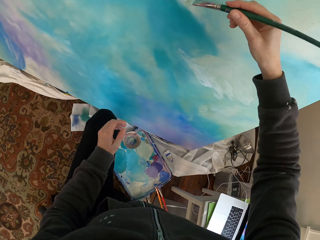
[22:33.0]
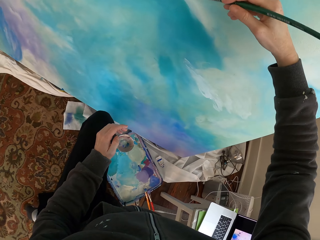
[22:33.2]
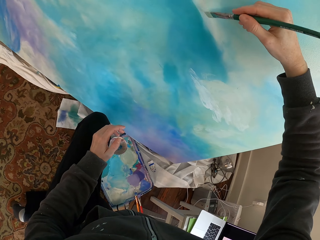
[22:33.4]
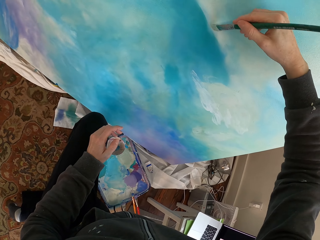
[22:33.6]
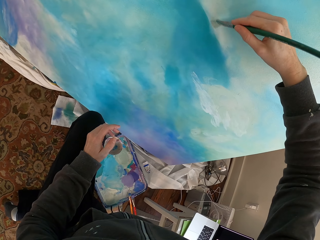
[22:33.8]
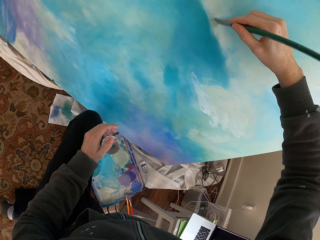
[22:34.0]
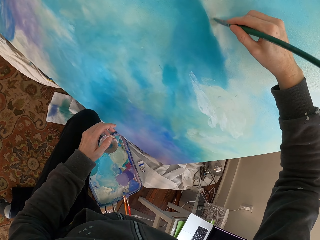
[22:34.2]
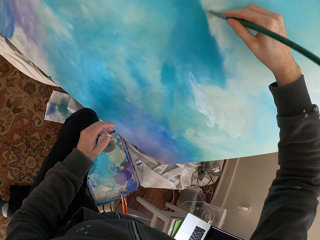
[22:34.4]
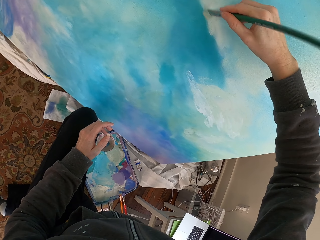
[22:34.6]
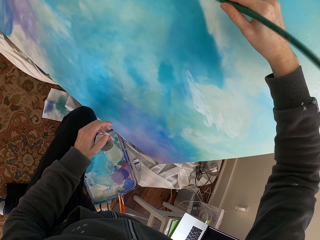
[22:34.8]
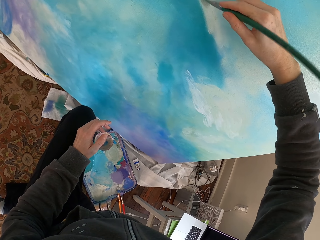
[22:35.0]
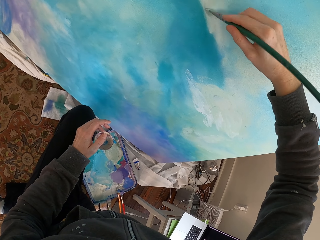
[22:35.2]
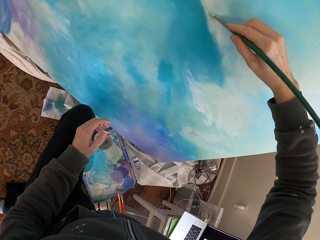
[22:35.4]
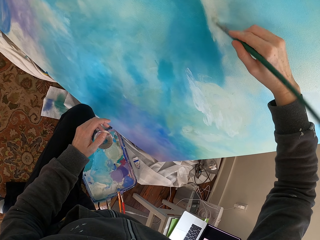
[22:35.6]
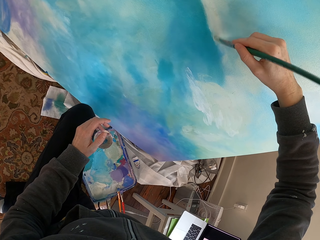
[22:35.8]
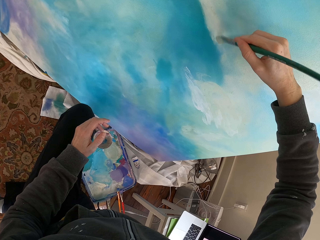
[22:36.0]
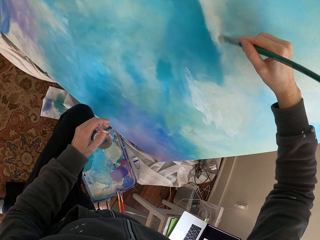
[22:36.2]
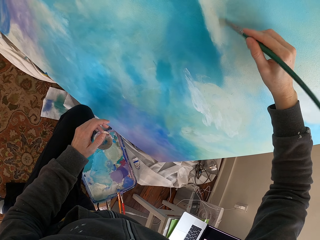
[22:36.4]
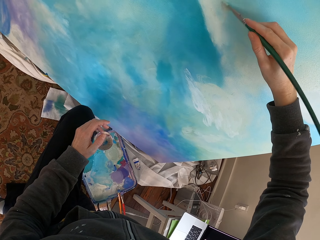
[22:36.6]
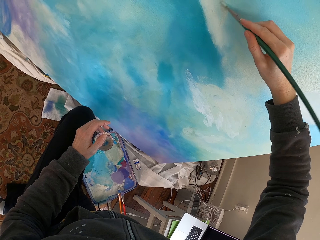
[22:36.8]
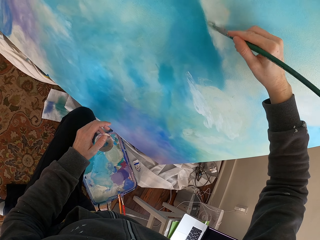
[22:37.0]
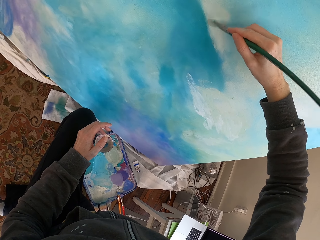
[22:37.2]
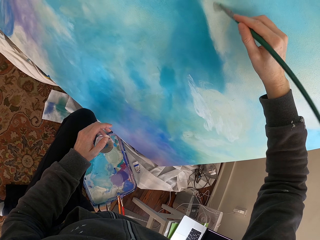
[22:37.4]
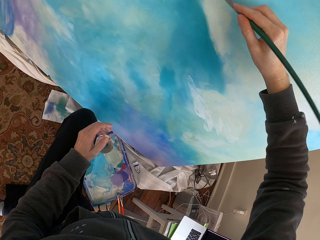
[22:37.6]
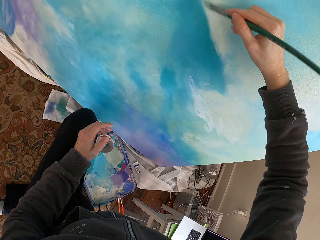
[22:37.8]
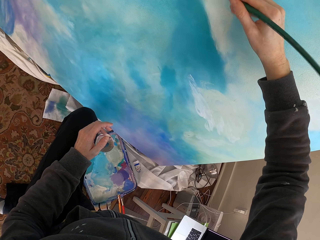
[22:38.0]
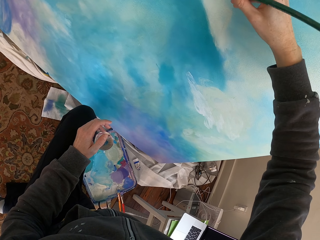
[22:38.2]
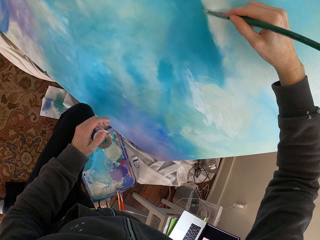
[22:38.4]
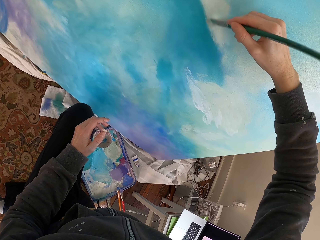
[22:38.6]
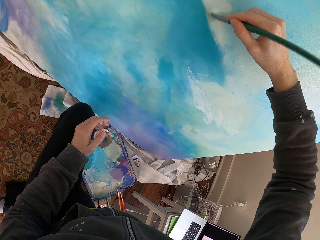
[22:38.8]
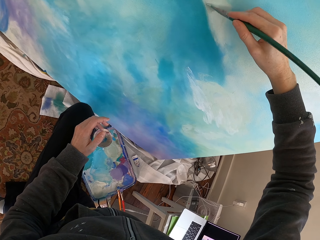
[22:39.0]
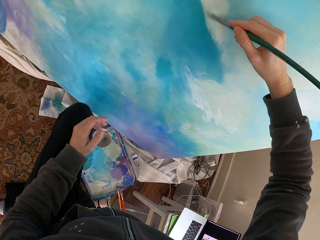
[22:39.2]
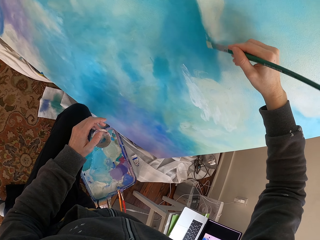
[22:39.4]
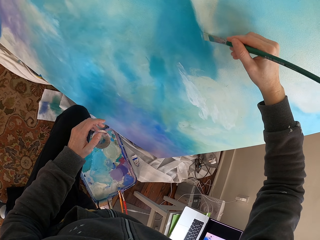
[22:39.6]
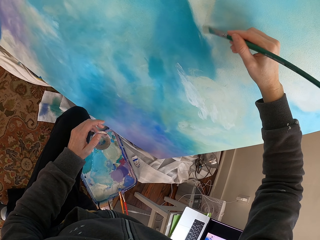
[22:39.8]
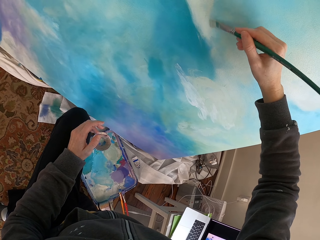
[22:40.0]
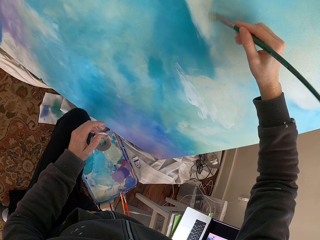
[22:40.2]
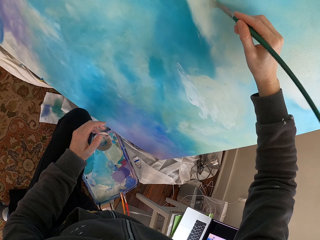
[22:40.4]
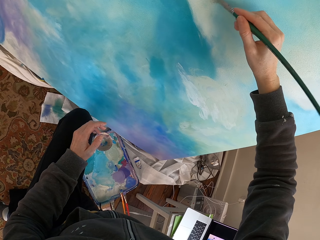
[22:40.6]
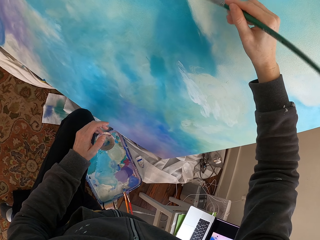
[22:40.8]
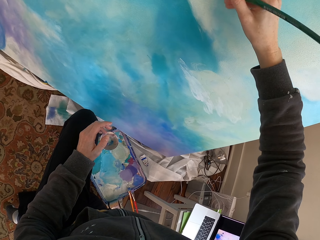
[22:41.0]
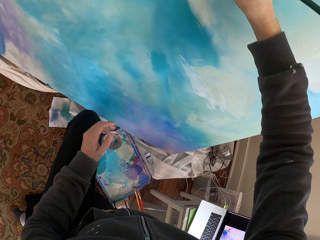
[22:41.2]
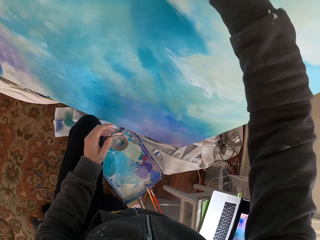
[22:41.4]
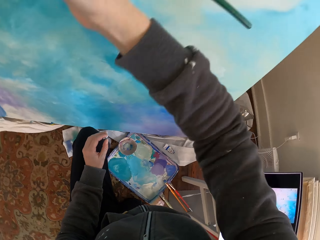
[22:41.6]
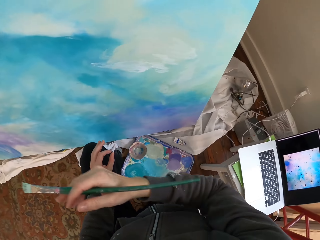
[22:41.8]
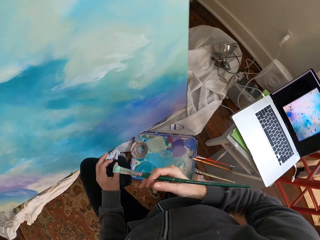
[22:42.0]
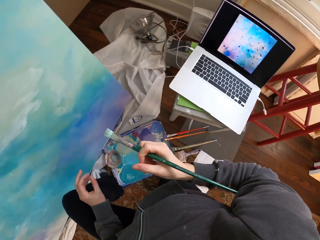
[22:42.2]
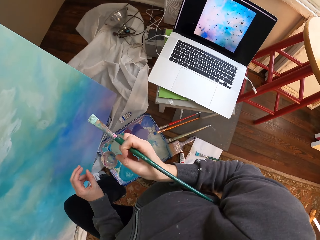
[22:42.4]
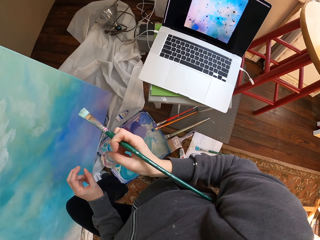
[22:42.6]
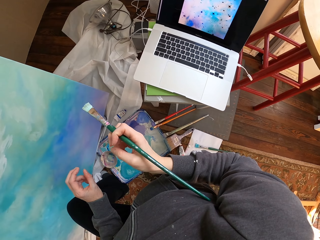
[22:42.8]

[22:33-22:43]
The camera wearer paints the wall with the brush.

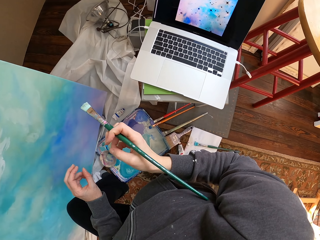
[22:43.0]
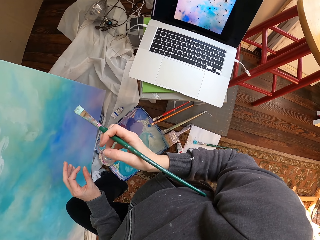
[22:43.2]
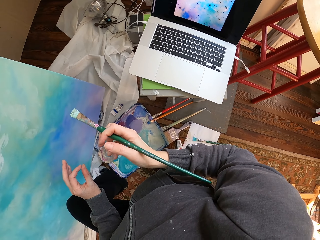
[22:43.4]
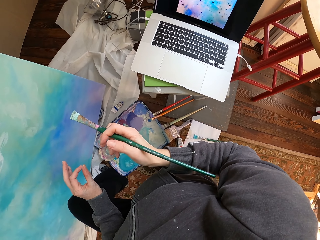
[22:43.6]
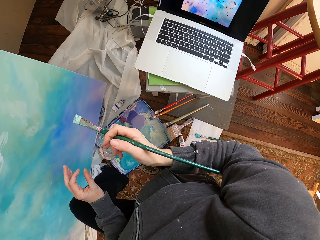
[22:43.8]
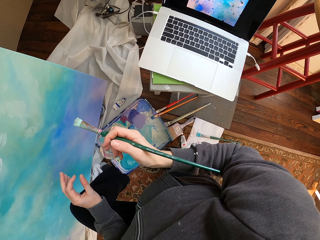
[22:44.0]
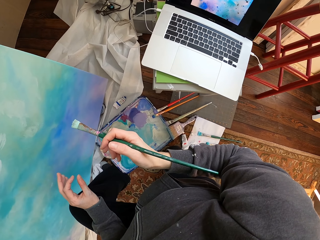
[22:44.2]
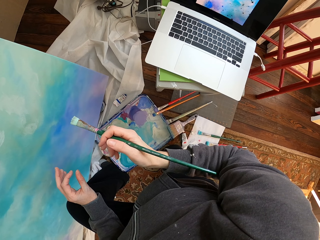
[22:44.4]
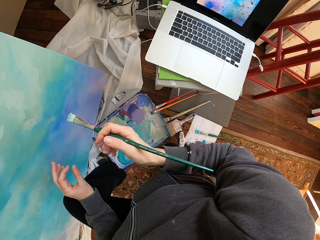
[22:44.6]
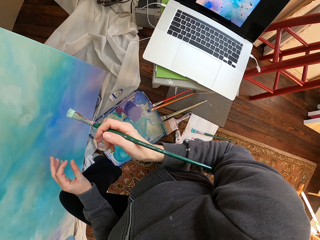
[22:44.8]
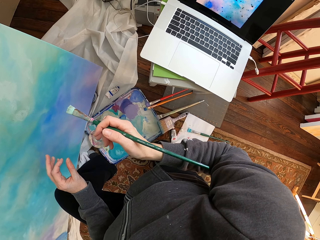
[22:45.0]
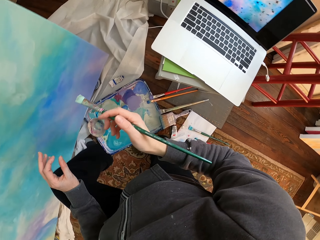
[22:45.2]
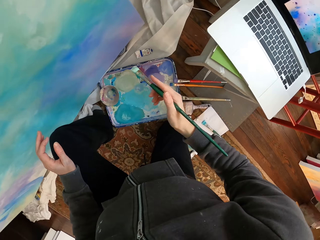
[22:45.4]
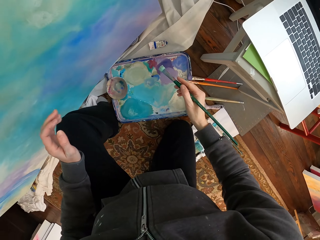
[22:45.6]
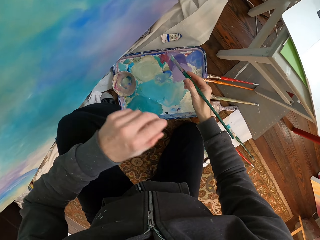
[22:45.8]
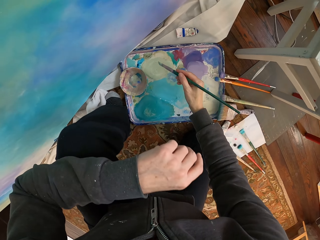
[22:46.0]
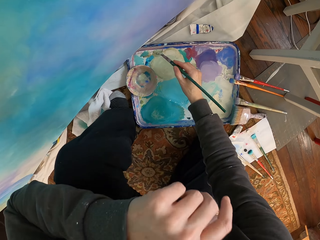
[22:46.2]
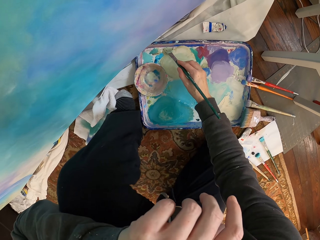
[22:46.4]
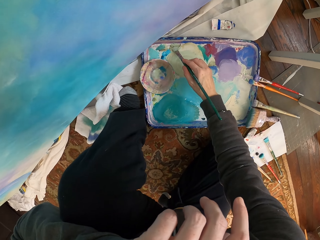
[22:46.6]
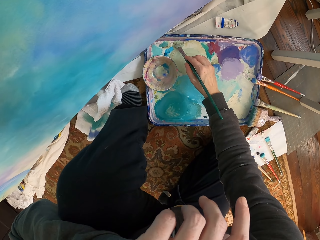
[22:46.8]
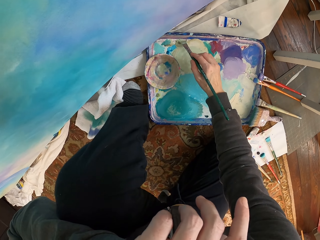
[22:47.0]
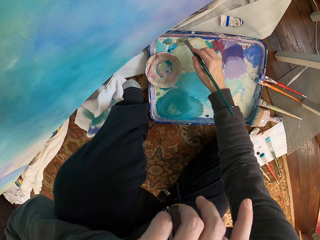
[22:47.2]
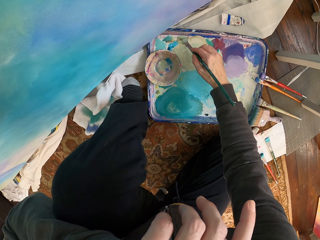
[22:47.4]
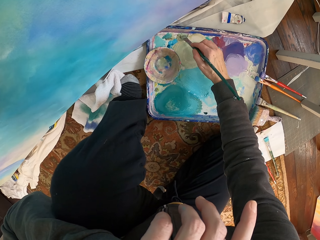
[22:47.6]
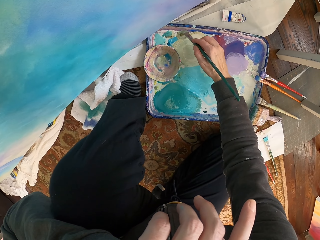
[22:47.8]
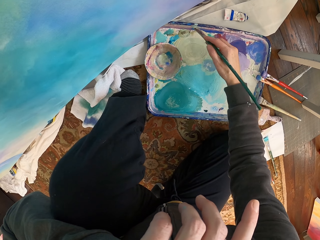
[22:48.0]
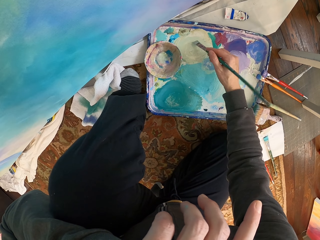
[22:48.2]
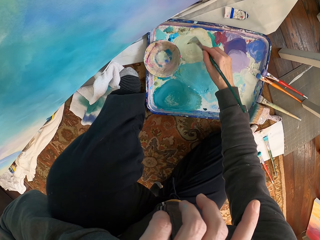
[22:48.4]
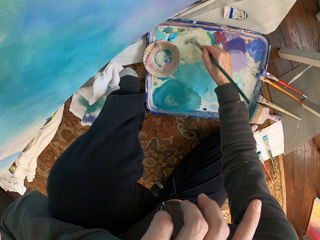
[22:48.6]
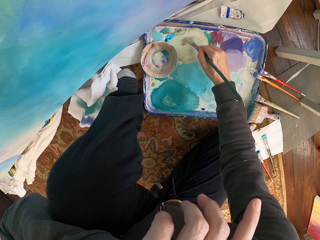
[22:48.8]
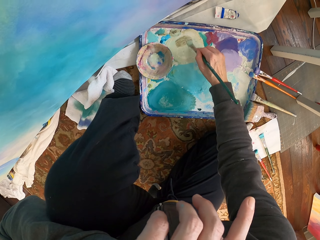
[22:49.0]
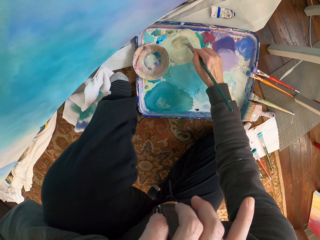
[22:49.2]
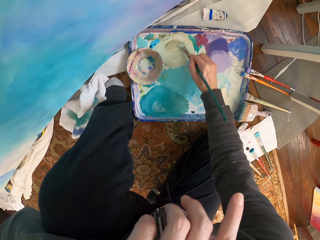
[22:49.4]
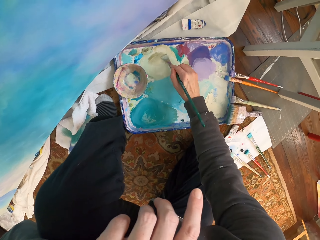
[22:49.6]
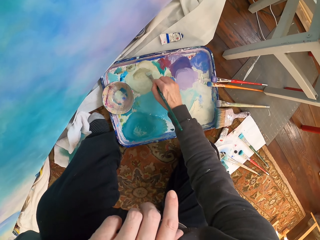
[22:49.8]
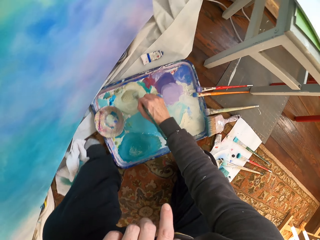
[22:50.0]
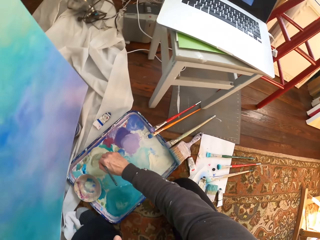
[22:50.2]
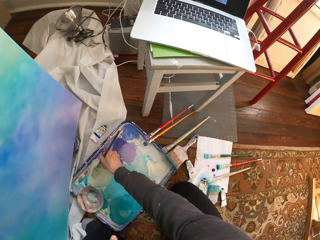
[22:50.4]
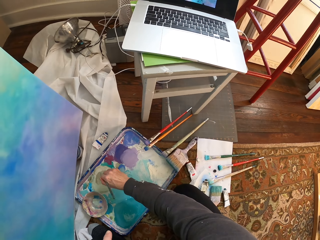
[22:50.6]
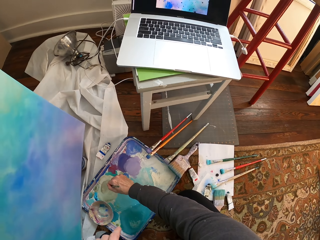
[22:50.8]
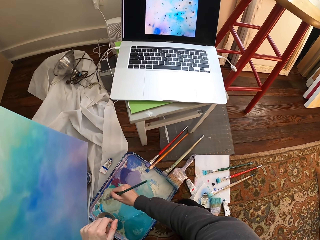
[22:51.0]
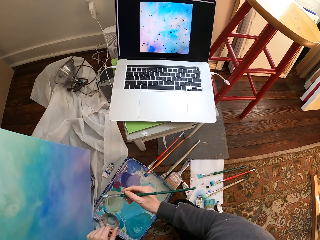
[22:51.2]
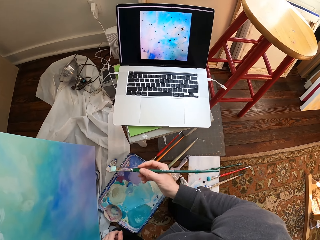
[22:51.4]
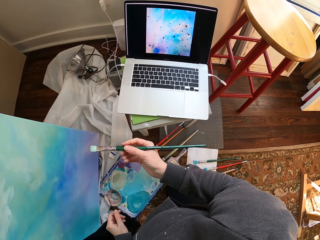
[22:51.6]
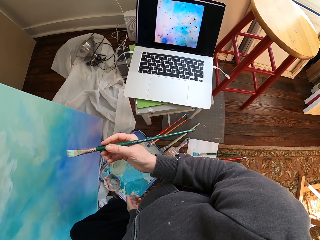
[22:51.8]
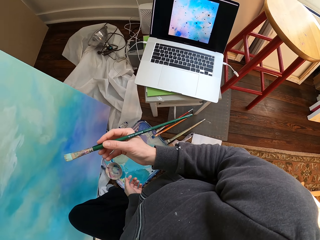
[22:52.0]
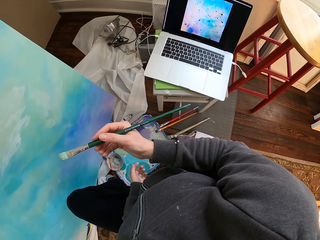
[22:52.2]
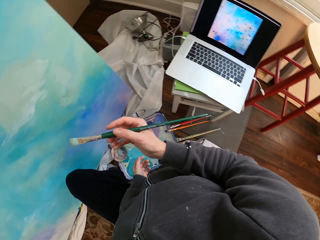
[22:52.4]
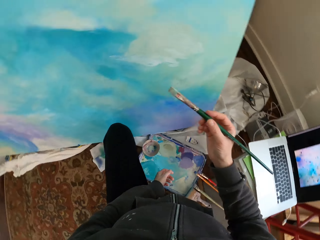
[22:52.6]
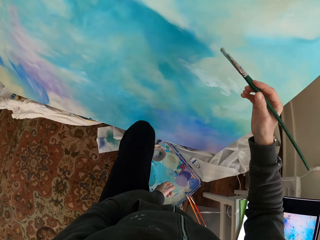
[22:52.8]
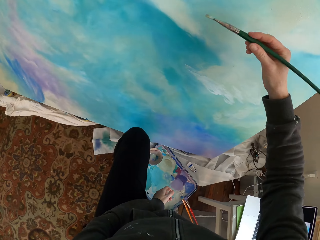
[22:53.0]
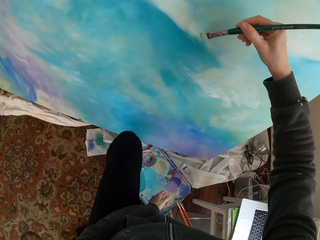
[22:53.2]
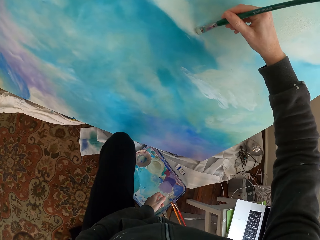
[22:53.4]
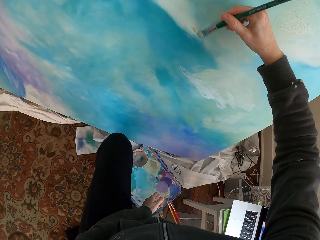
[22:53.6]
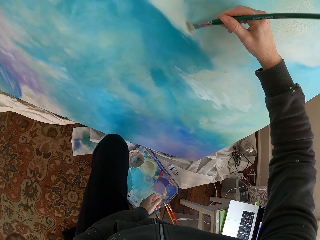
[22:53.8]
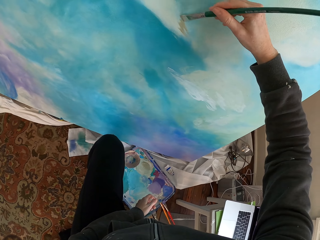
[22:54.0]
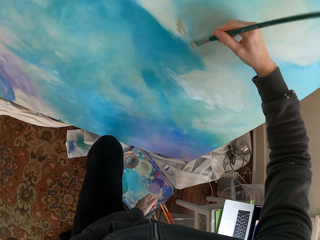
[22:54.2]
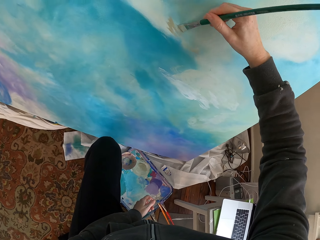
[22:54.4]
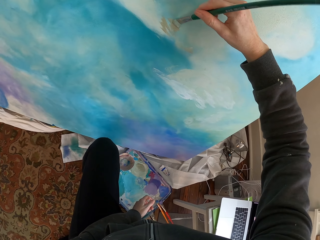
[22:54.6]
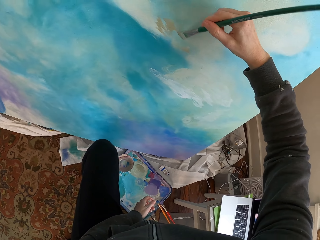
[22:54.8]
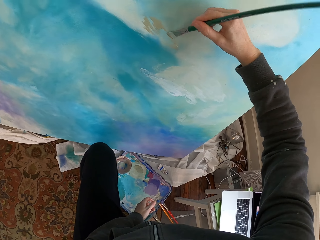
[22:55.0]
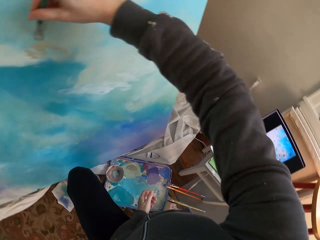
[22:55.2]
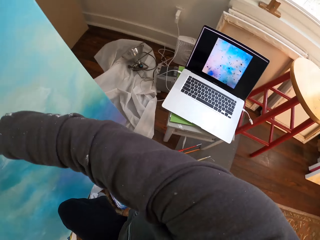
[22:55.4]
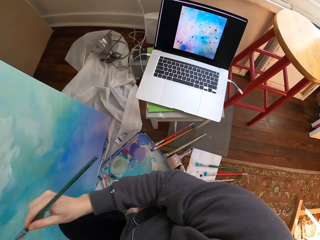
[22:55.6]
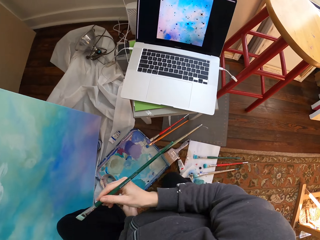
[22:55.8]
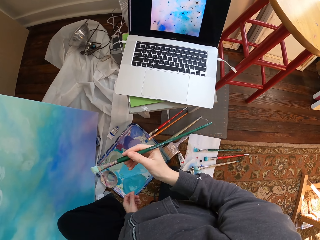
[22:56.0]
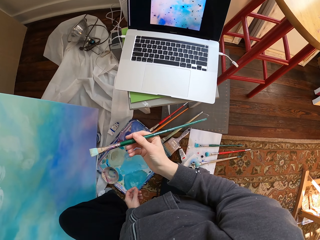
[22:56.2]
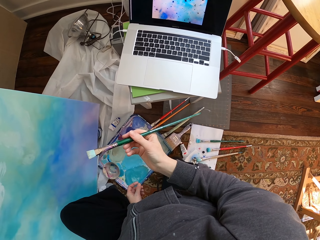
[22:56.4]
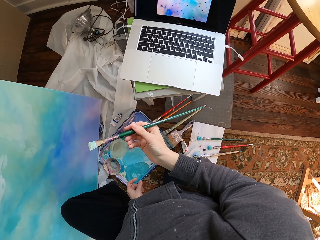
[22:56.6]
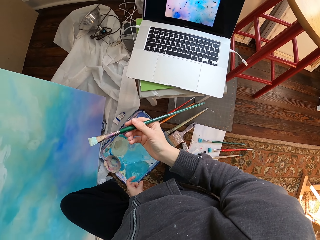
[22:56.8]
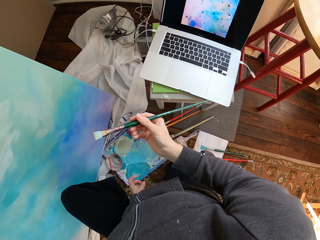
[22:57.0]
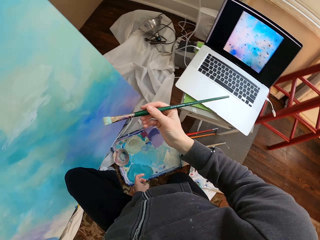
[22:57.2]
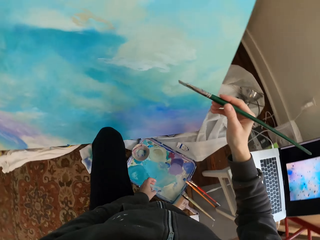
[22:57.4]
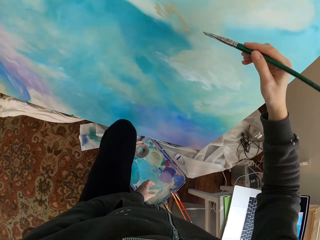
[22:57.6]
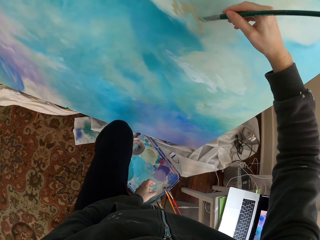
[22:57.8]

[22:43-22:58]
The camera wearer looks at a laptop. They look at a painting. They touch something. They pick paint with a brush. They mix the paint with the brush. They hold the brush away from the paint. They paint the wall using the brush. They look at the painting.
